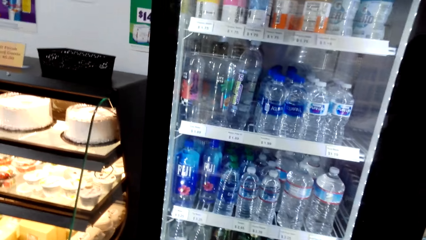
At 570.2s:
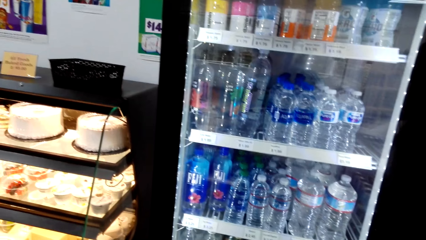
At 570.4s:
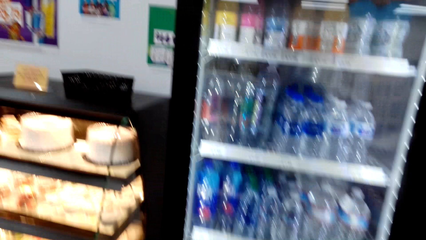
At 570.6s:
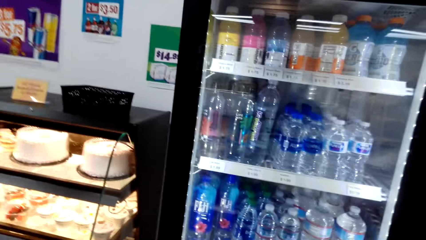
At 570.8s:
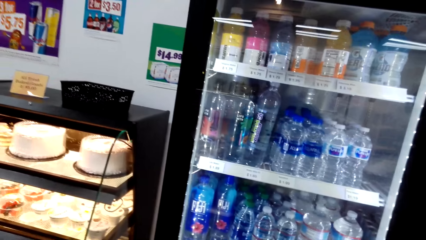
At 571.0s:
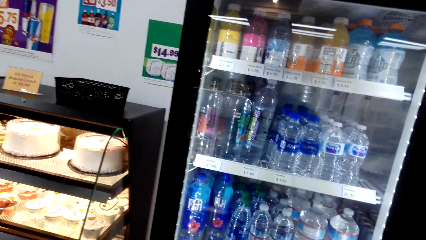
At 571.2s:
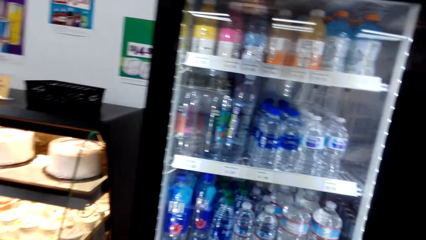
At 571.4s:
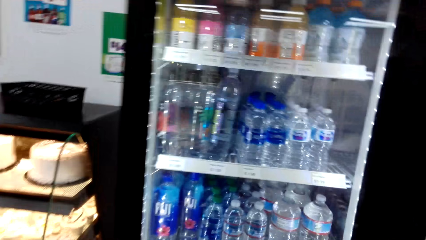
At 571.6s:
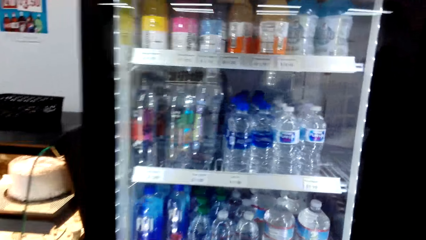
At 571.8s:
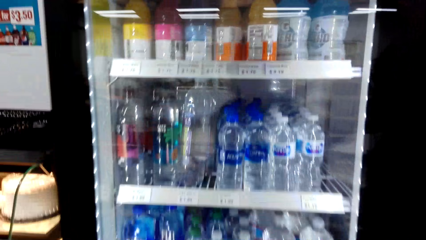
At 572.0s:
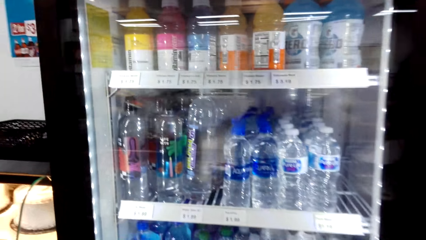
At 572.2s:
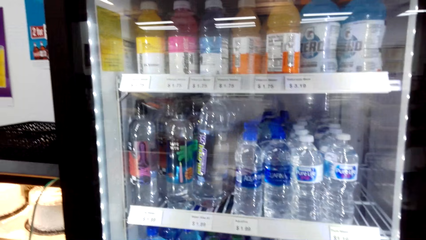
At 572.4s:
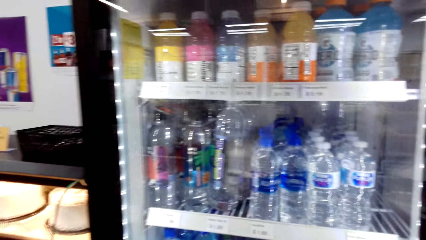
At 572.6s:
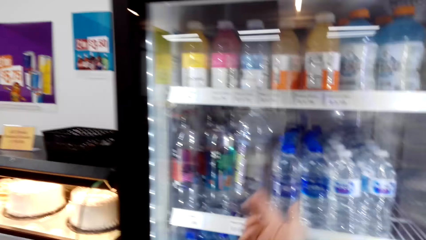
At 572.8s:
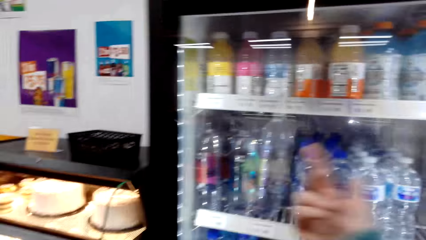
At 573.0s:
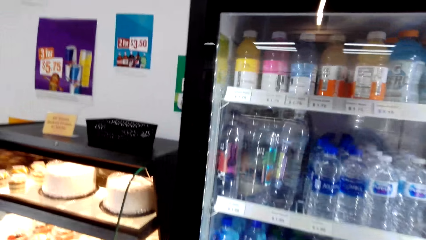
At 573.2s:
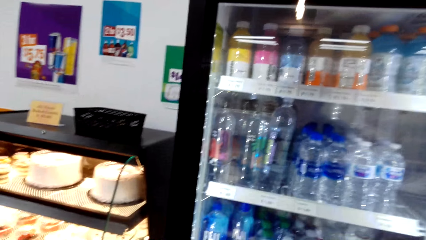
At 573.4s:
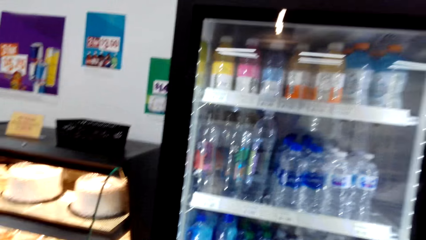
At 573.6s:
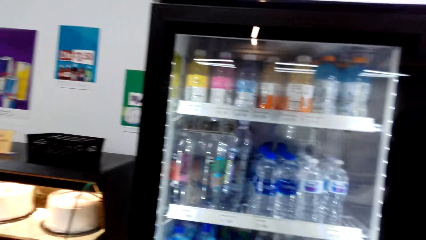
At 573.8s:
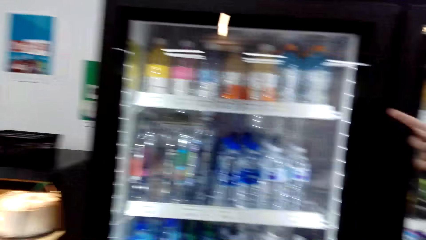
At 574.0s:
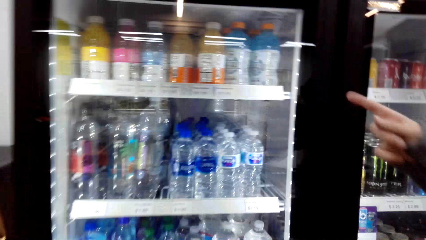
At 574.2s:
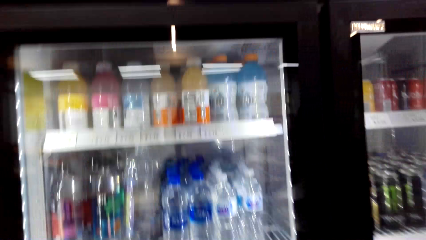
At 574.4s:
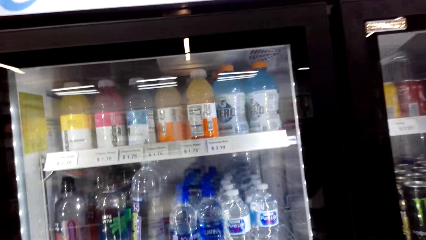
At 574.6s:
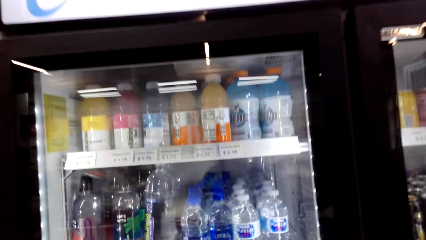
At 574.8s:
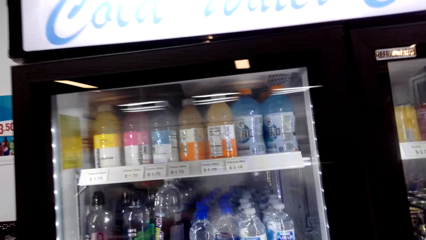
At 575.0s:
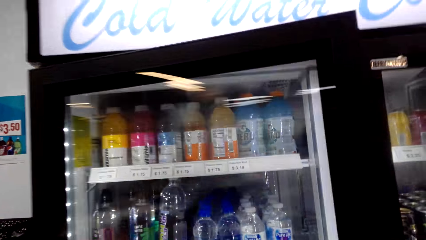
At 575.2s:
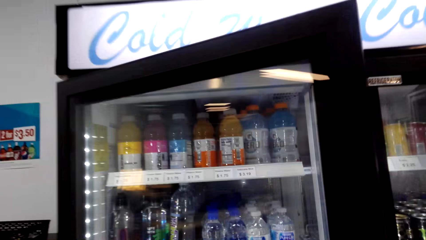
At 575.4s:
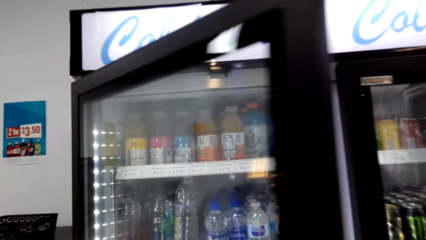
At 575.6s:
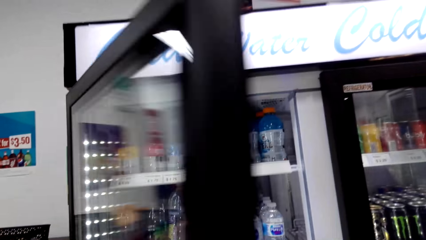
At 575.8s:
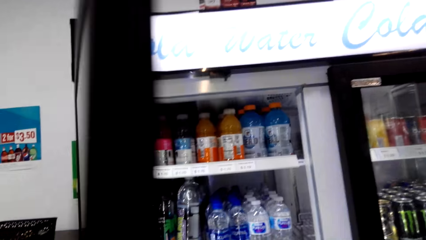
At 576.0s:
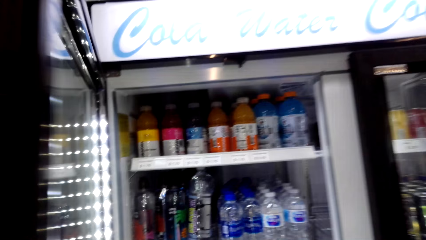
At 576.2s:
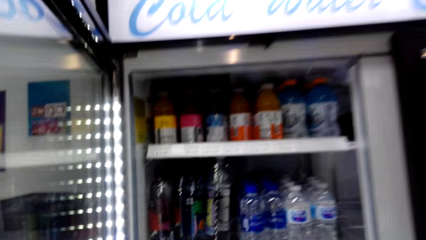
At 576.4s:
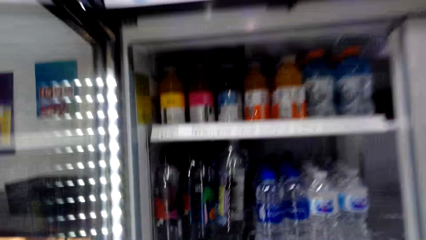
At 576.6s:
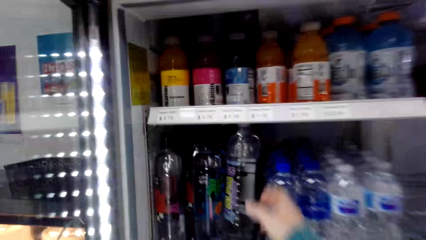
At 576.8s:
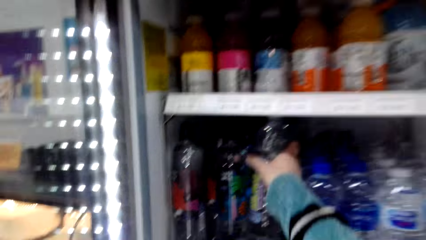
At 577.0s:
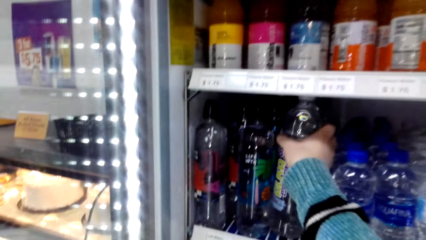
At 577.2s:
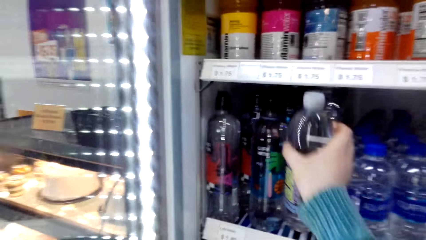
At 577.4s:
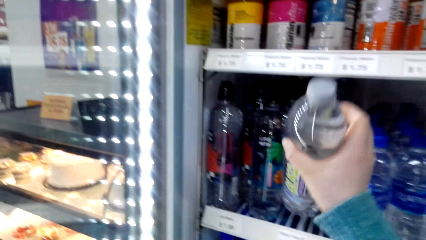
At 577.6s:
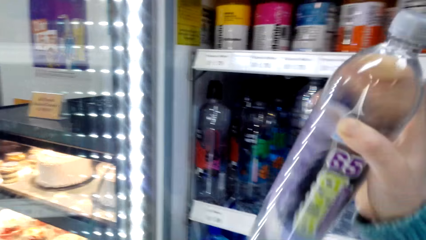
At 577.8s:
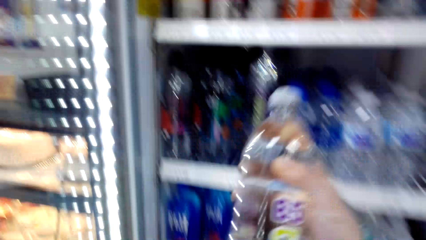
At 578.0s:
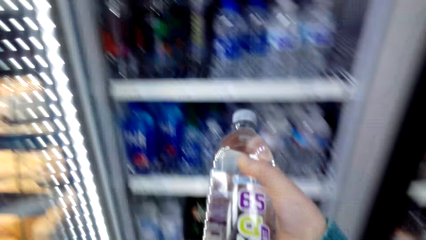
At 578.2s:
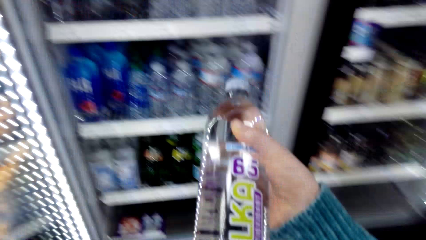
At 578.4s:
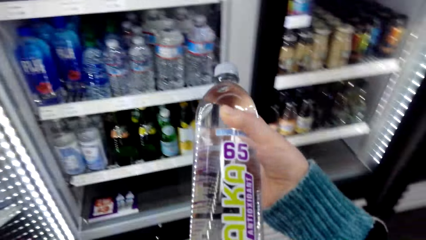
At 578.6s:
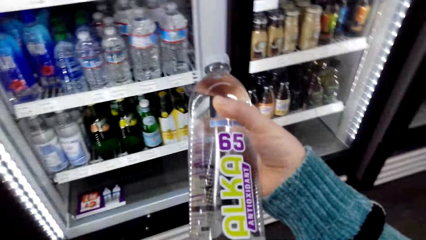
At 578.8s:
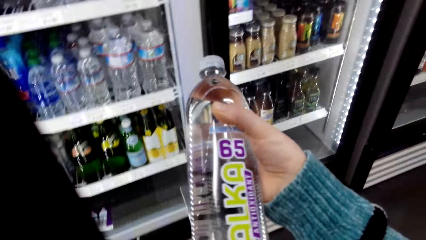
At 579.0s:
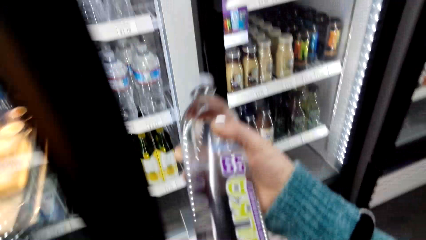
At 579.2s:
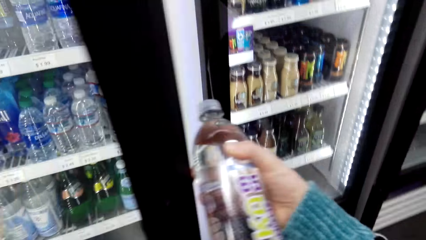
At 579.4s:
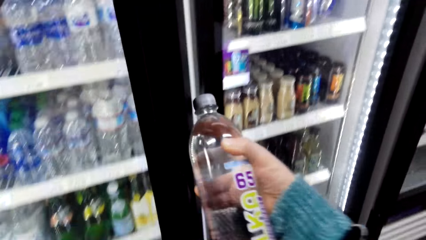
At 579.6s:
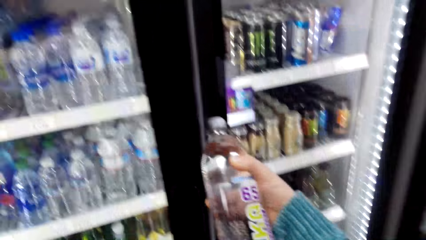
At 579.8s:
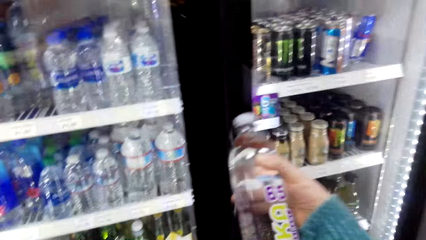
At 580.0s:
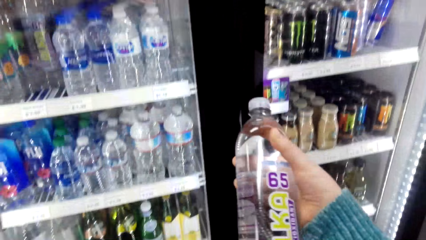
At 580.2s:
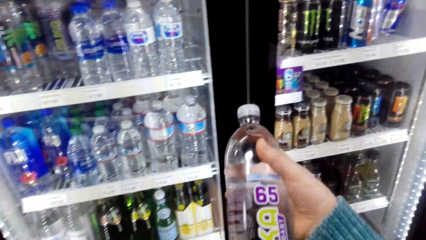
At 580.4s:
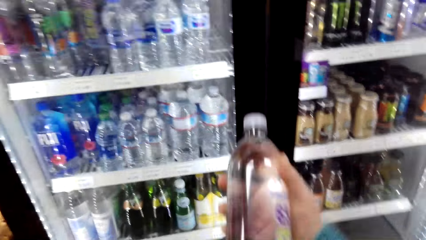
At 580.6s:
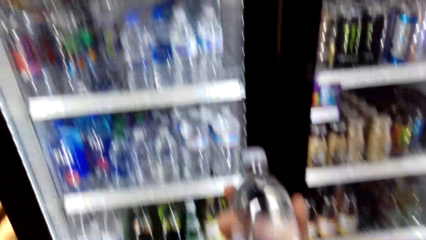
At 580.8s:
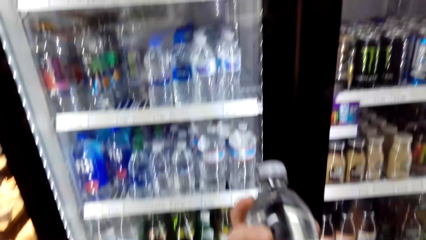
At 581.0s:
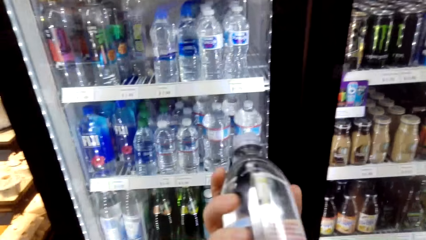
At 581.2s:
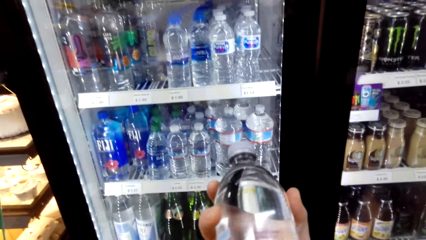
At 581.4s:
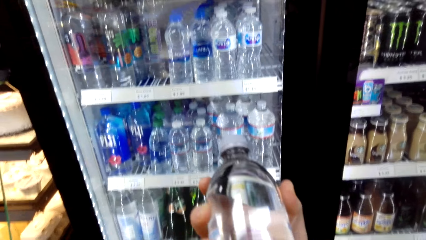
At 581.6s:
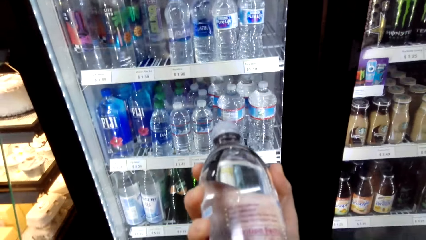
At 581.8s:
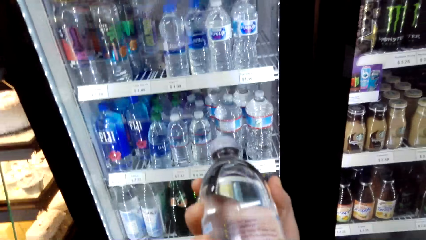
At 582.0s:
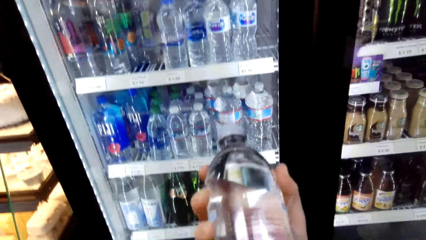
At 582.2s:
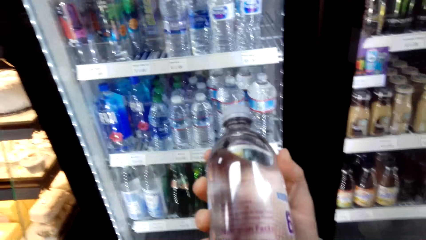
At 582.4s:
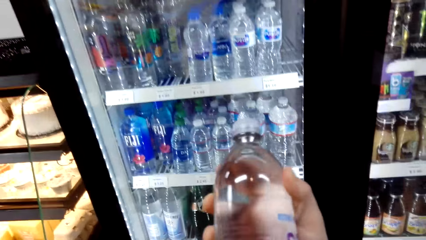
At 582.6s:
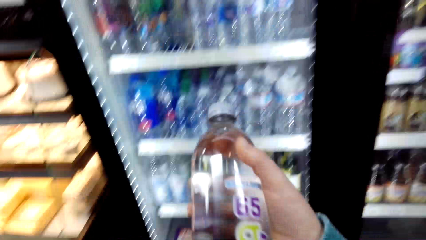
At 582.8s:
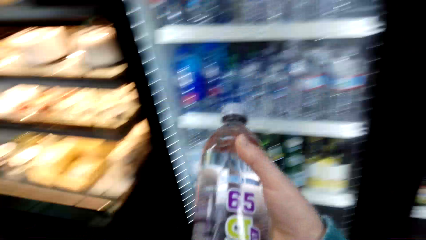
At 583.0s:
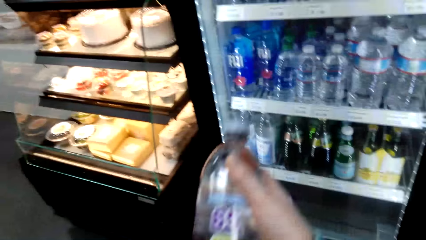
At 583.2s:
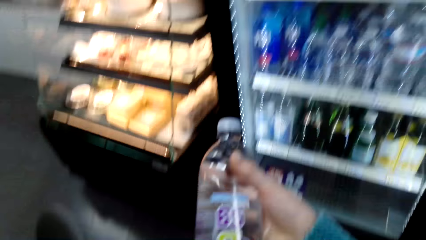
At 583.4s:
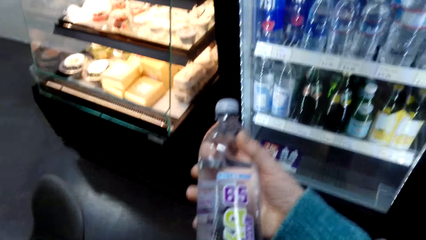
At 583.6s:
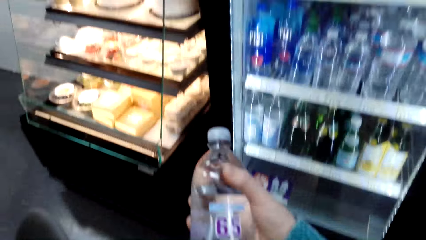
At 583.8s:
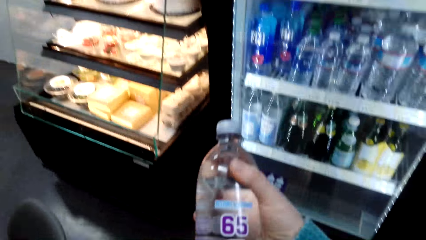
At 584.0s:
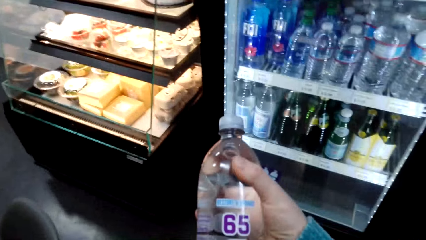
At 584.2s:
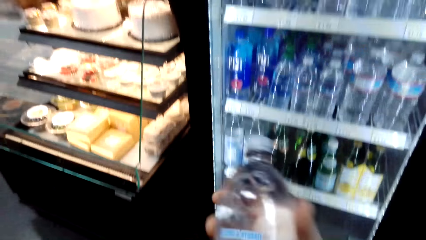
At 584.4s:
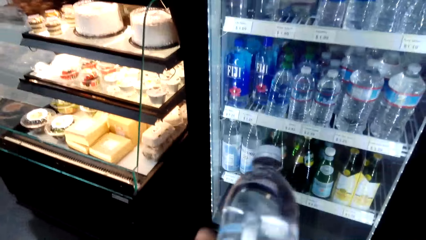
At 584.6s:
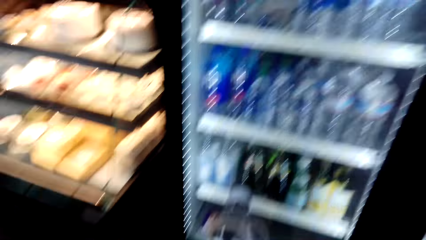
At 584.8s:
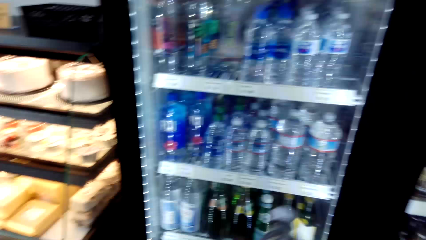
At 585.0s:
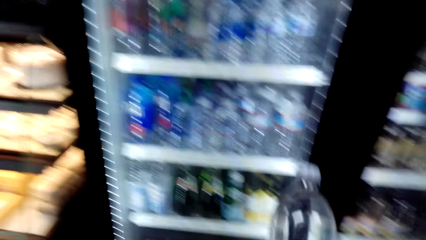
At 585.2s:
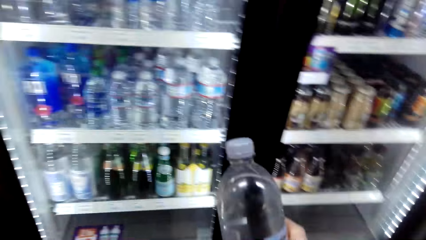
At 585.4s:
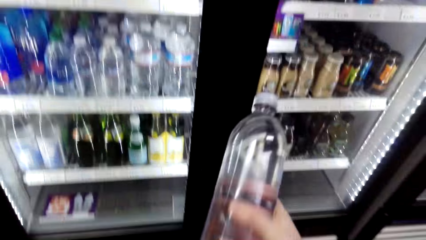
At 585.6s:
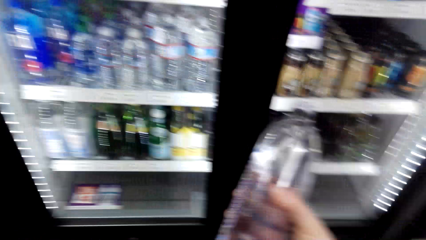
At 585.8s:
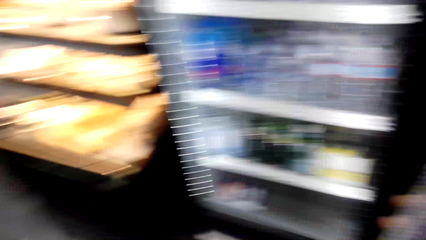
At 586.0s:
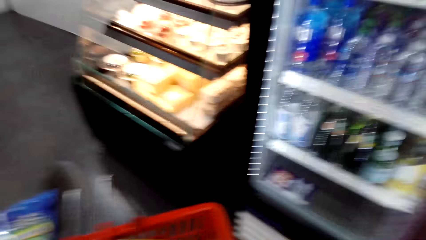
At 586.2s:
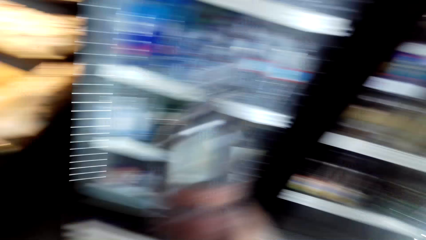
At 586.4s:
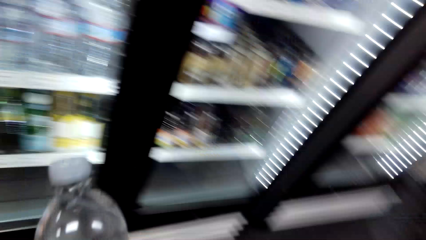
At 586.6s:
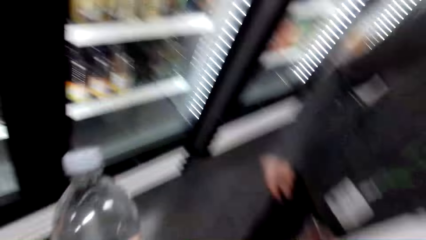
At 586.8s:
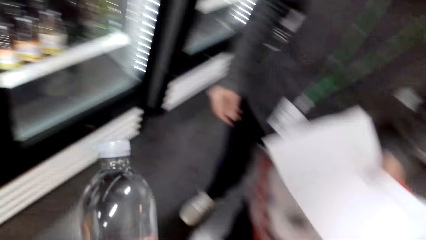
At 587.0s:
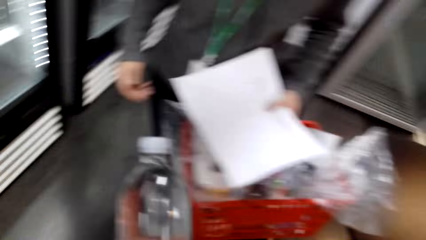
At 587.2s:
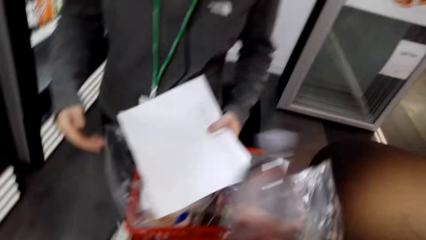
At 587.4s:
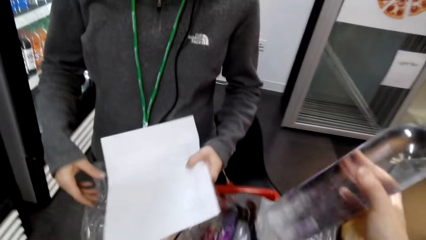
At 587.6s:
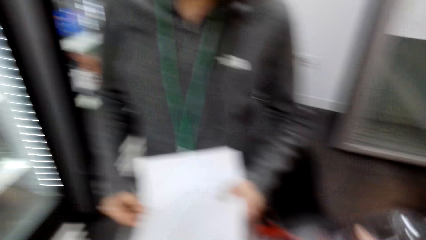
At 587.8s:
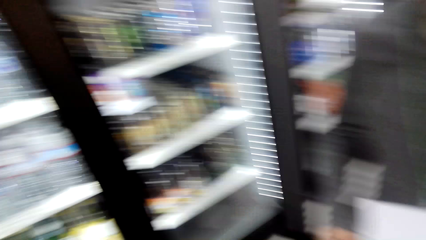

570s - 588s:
The camera wearer points at the drinks in the fridge. They open the fridge. They pick up a drink bottle from the fridge. They look at the drink bottle. They close the fridge. They look around.
